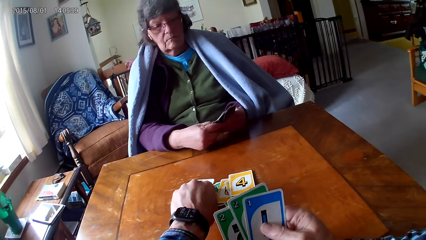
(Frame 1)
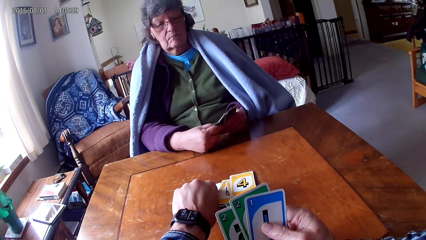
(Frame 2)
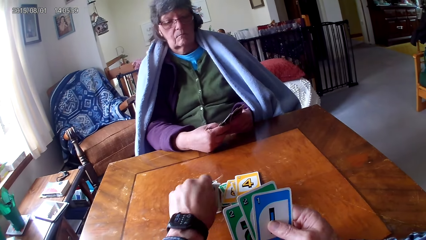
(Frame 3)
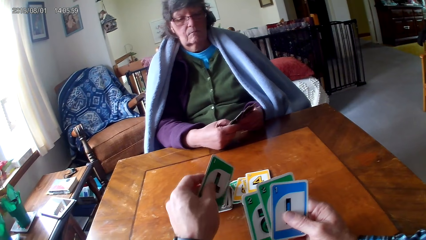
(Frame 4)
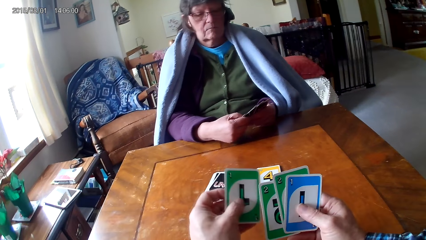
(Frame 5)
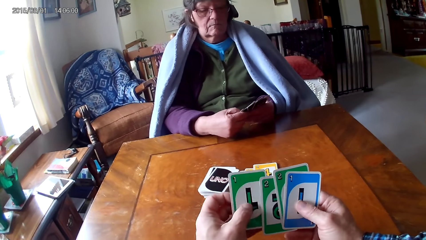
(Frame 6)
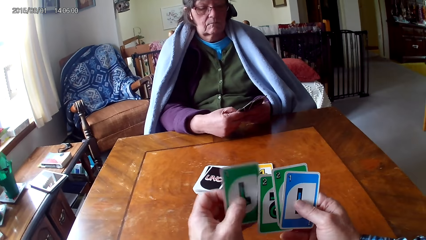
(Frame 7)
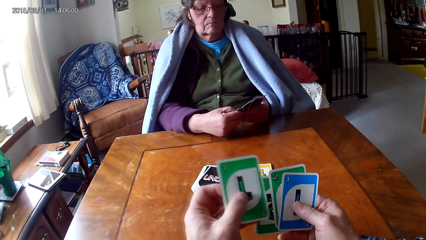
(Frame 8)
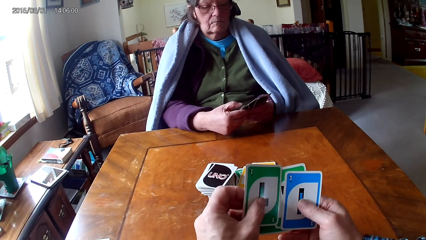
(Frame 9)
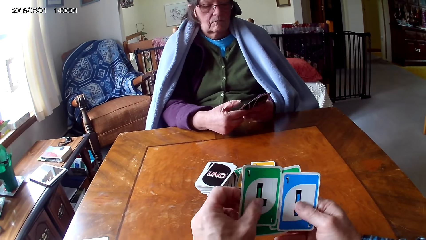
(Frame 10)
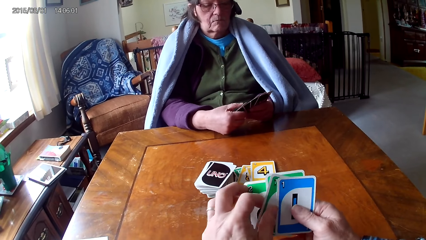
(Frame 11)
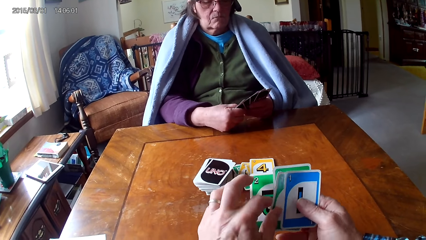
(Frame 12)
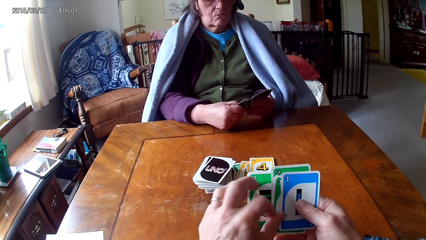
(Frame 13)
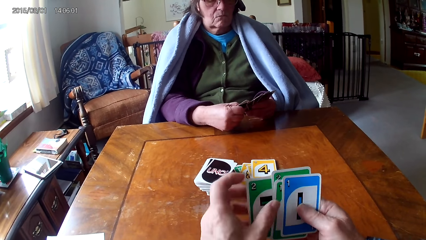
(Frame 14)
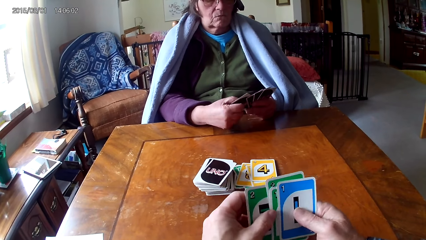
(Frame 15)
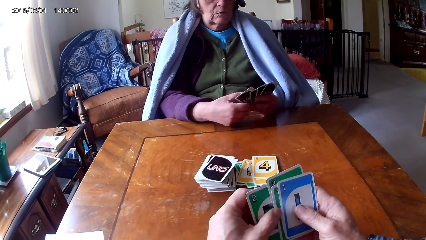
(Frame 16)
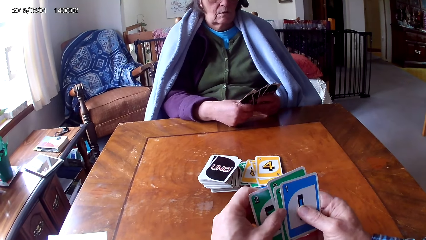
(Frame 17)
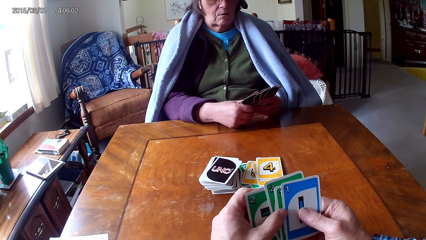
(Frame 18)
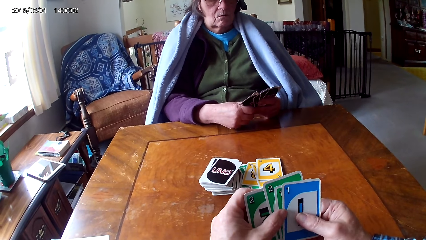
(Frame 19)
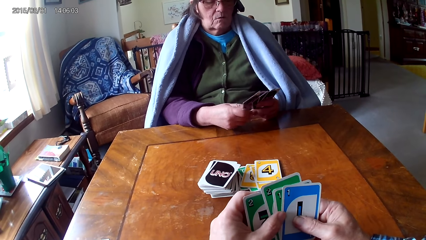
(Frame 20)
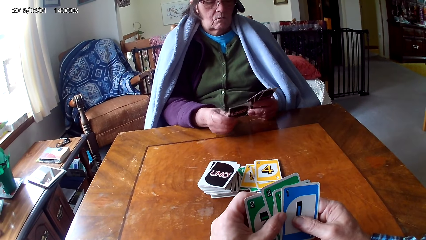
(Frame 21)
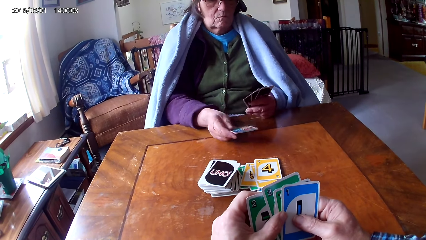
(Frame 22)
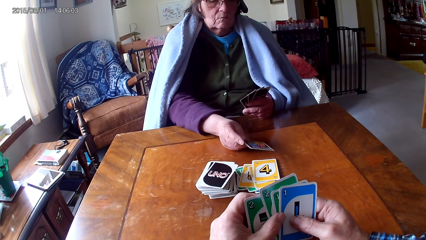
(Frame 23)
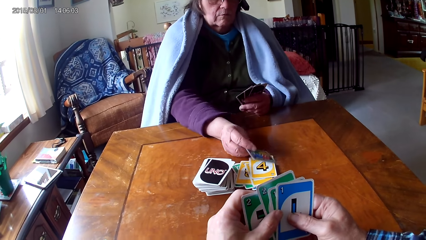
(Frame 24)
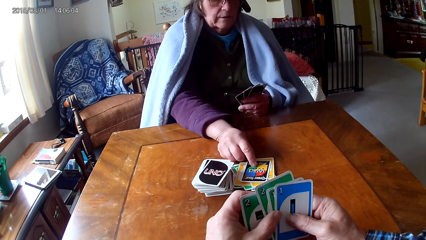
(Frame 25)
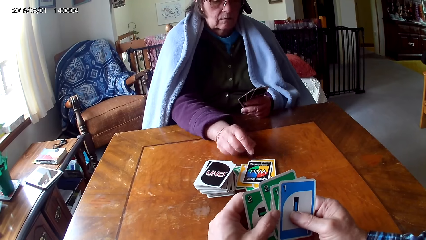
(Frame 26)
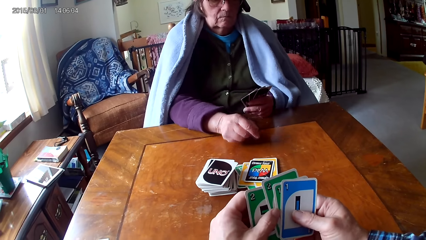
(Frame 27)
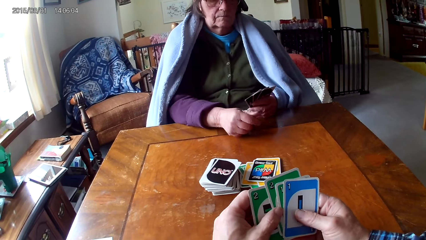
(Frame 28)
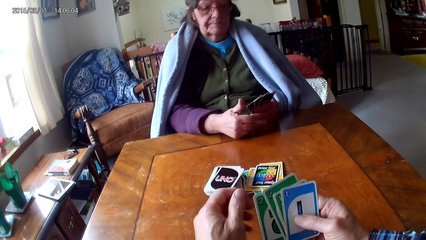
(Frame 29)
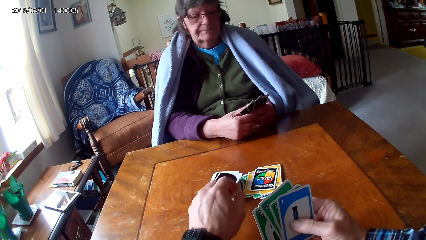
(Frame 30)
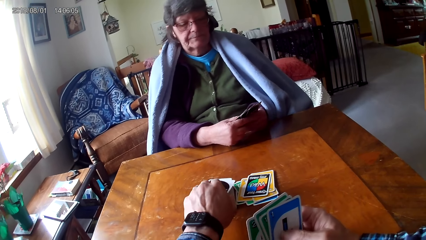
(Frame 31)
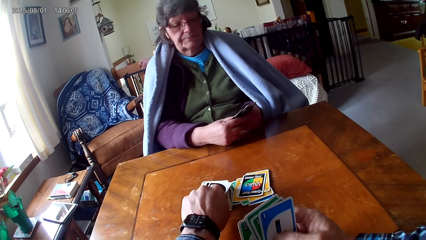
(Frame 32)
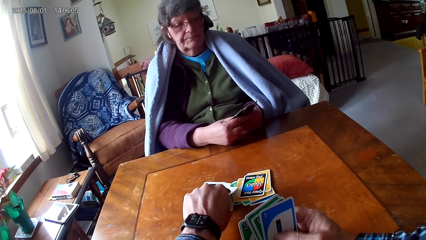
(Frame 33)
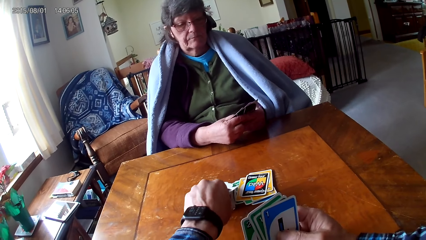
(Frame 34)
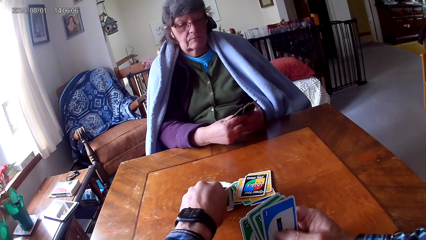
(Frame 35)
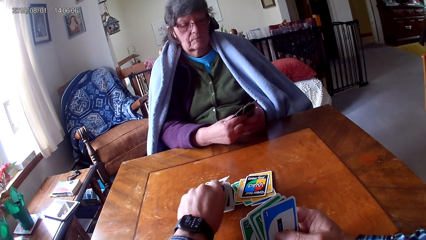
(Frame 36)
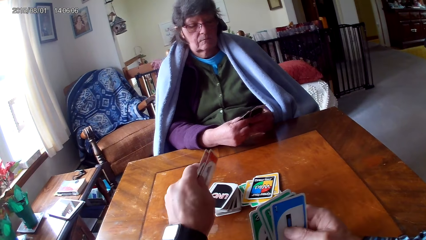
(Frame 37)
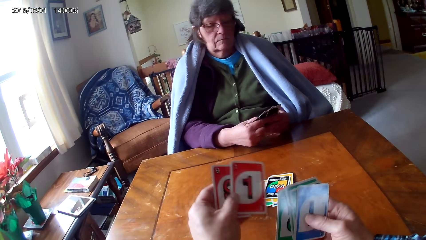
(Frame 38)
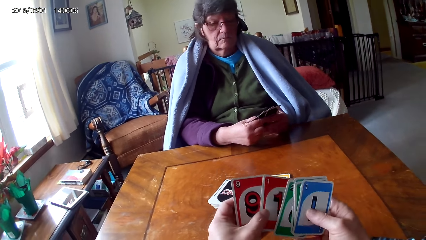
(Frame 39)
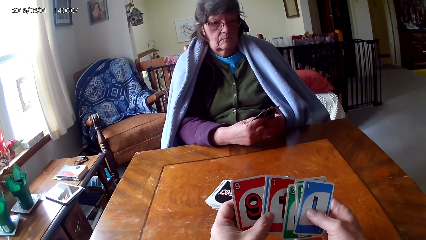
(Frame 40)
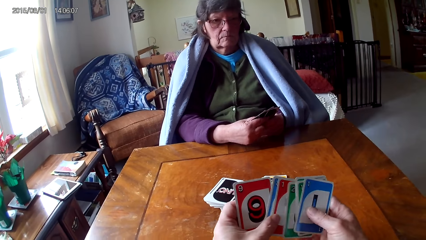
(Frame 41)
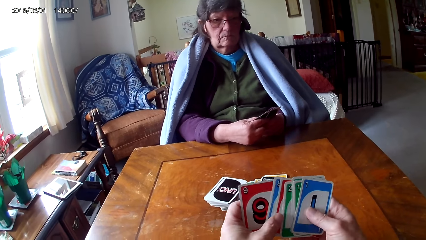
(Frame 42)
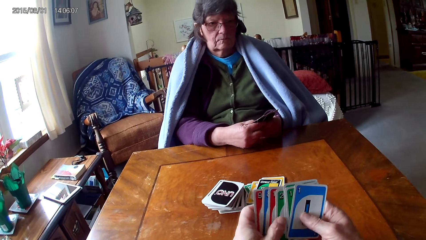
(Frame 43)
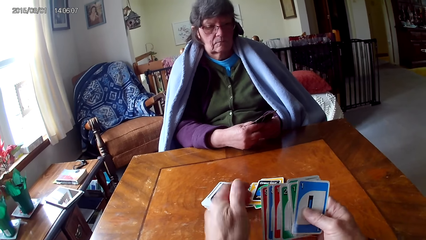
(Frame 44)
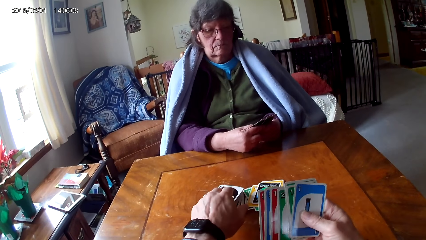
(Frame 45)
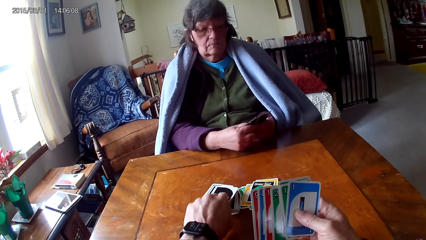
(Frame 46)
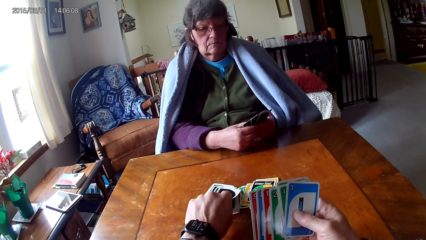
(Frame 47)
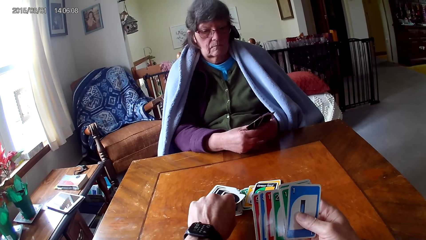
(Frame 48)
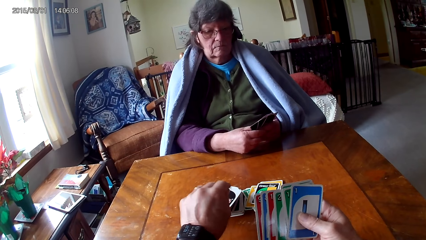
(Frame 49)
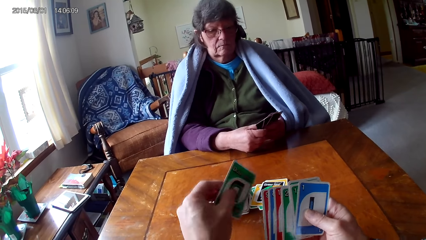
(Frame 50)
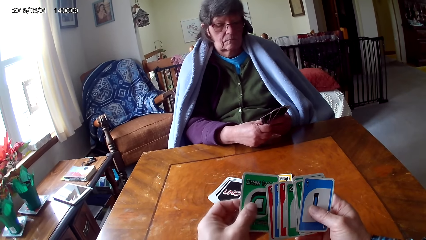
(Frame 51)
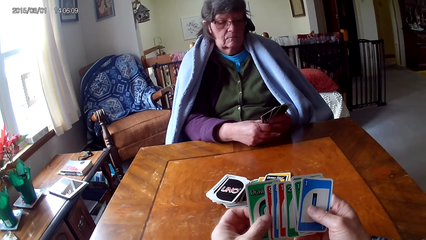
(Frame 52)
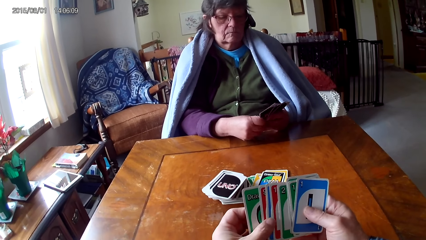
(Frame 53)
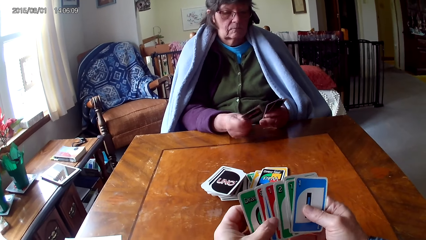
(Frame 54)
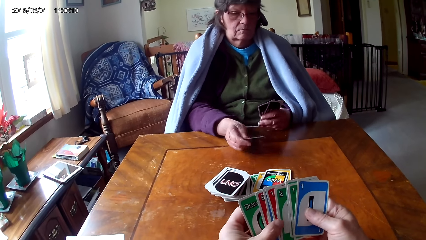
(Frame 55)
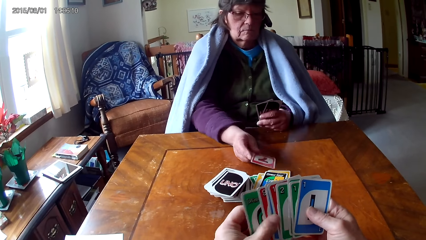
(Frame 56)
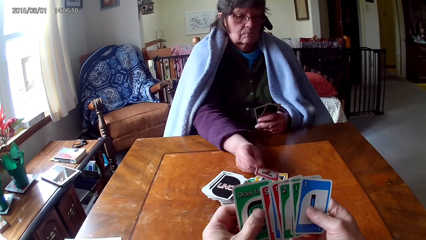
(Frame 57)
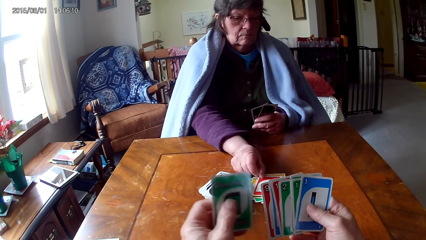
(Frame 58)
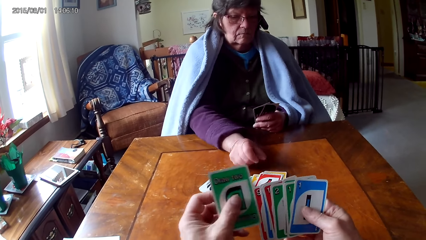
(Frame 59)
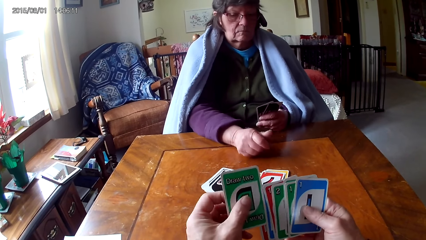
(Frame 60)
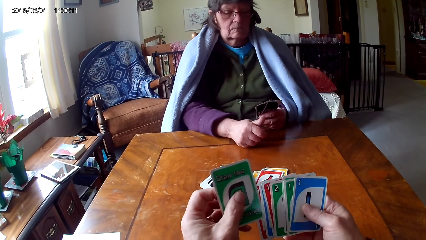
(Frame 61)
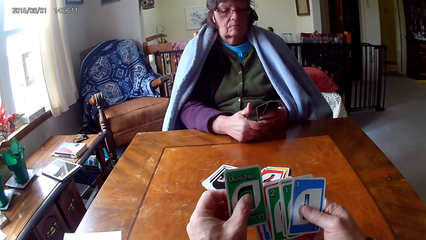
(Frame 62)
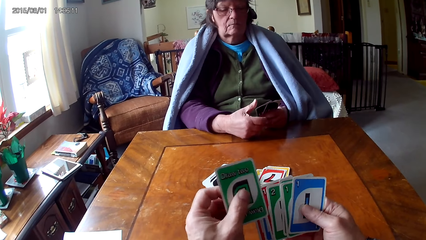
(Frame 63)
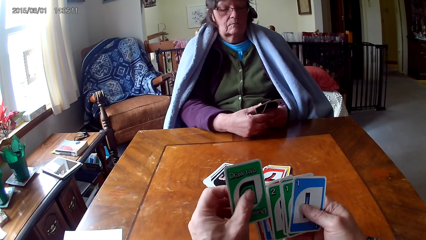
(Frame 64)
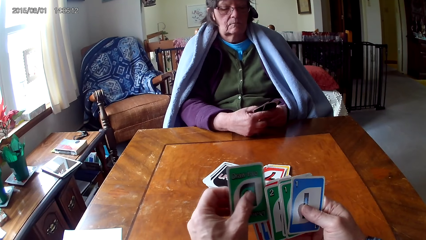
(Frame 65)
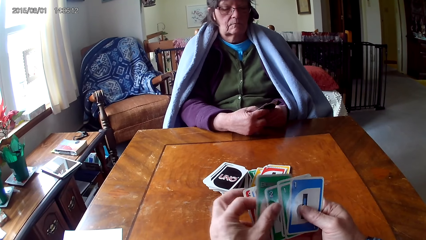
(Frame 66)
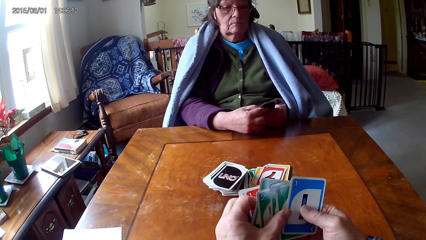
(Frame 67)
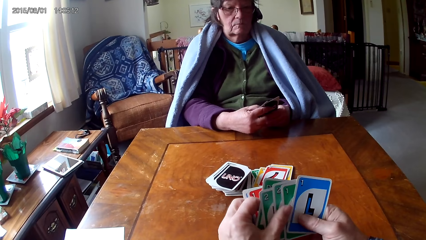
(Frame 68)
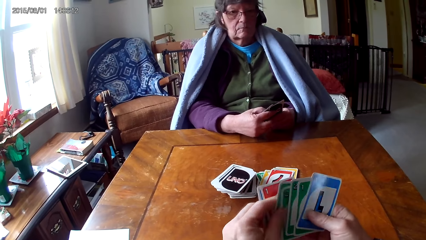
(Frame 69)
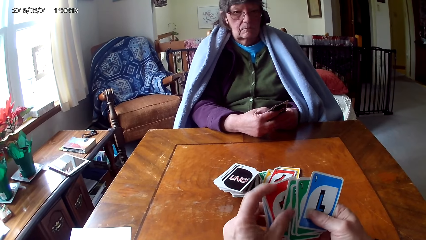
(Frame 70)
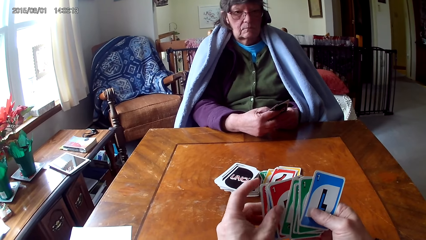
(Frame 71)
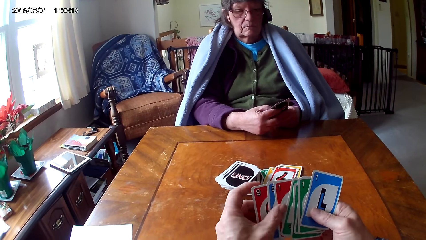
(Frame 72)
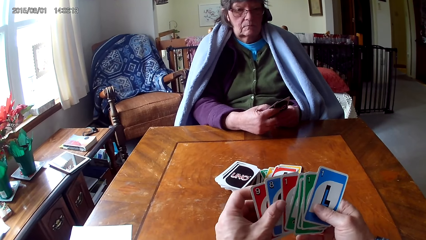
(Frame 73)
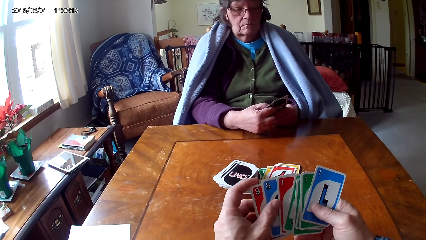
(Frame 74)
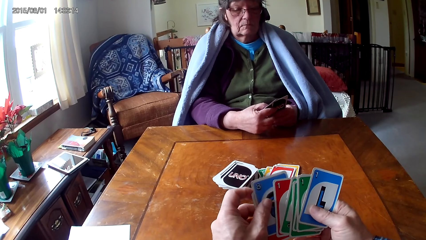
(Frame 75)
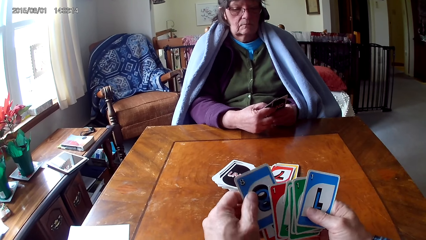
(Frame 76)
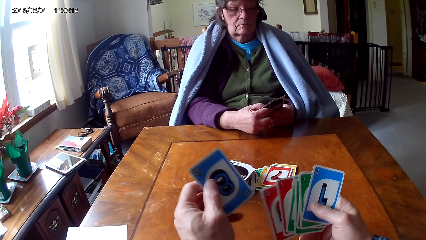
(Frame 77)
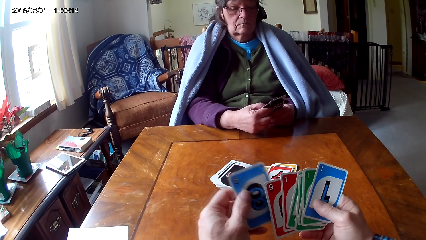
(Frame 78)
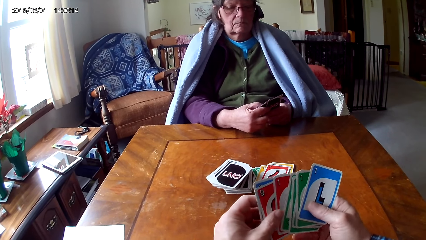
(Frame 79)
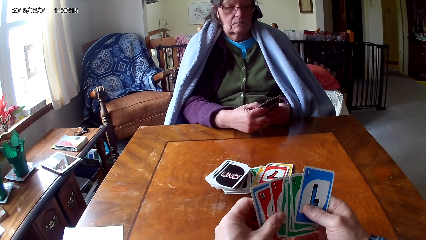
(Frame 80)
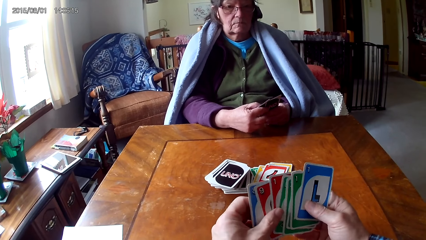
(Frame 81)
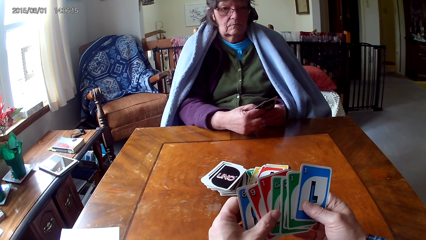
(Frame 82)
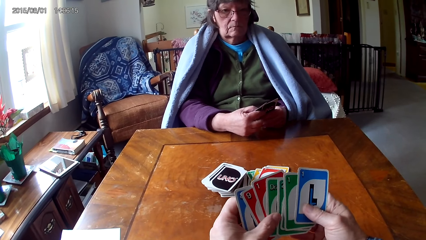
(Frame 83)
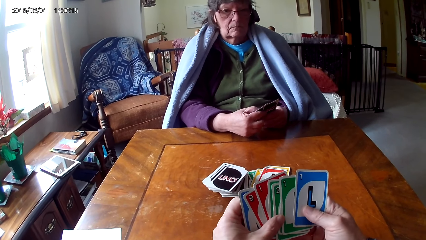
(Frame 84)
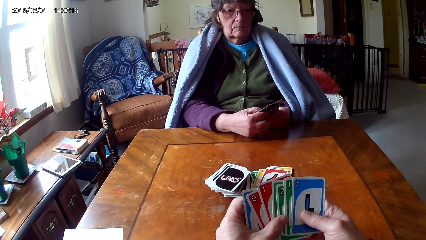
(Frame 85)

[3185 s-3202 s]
The camera wearer picks up a card. They look at a person put a card on the table. They pick up a card.
